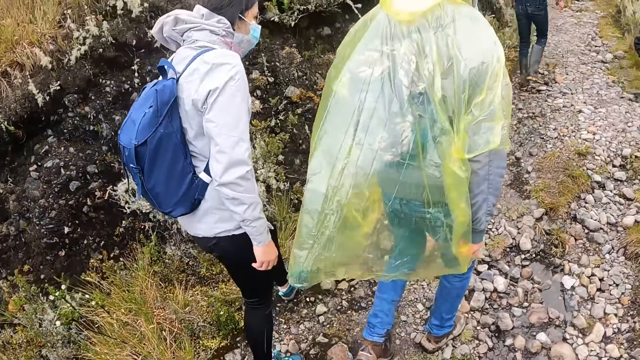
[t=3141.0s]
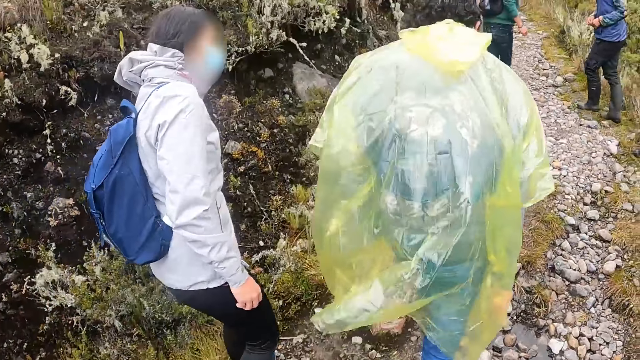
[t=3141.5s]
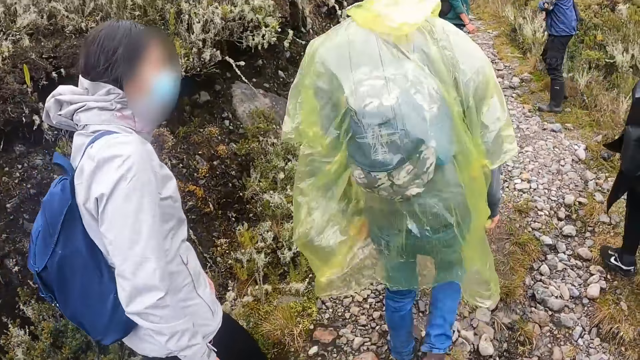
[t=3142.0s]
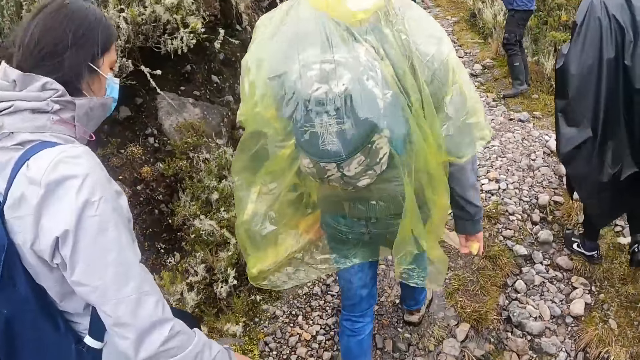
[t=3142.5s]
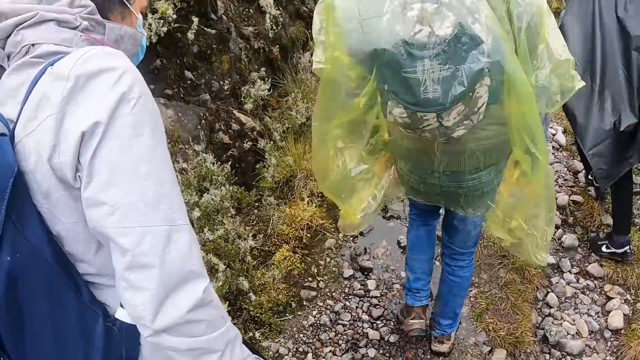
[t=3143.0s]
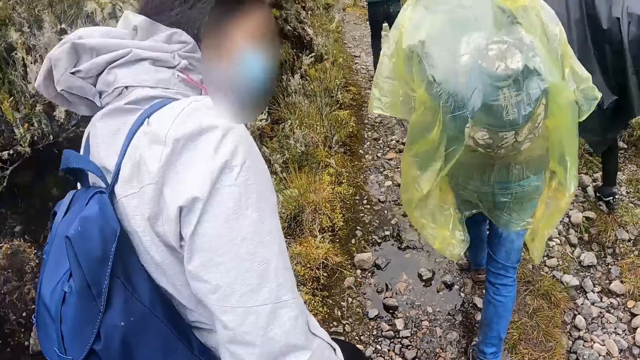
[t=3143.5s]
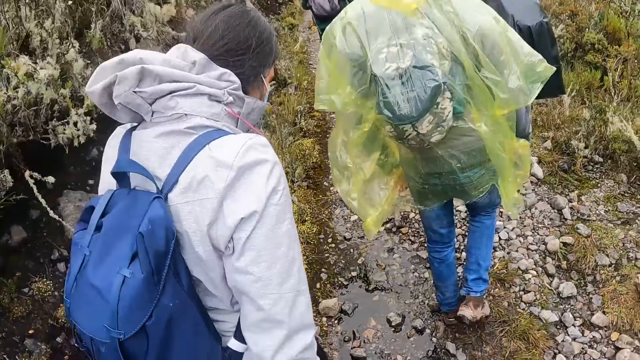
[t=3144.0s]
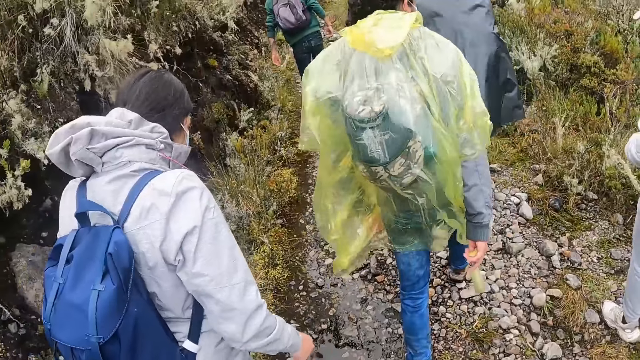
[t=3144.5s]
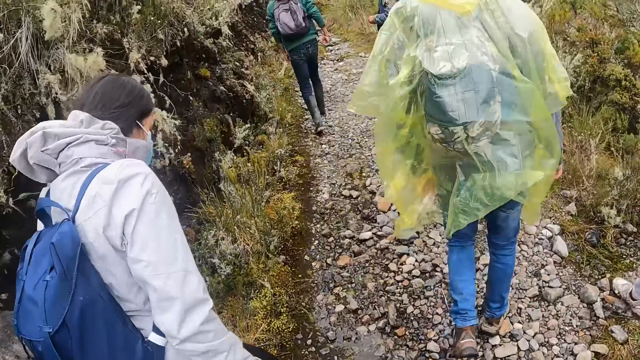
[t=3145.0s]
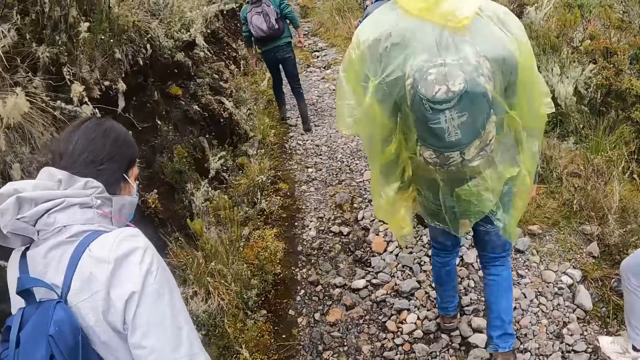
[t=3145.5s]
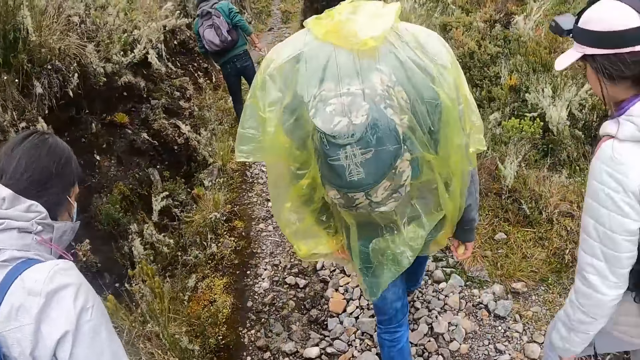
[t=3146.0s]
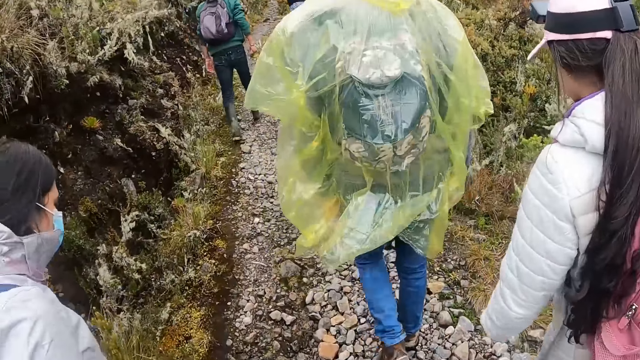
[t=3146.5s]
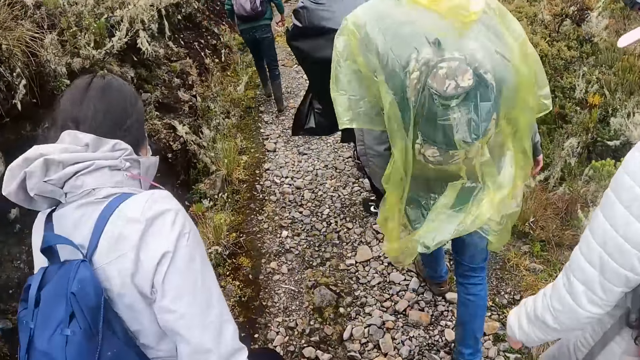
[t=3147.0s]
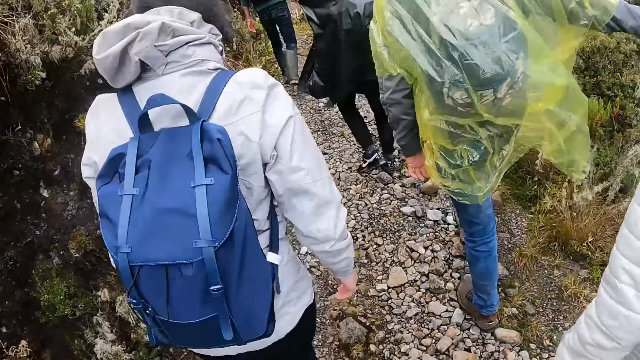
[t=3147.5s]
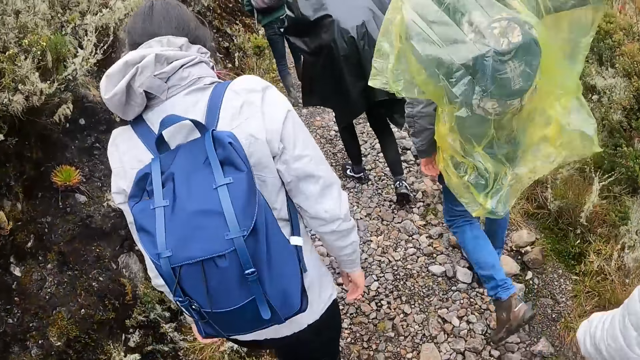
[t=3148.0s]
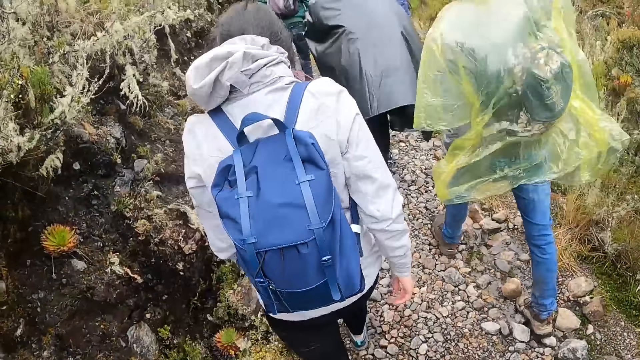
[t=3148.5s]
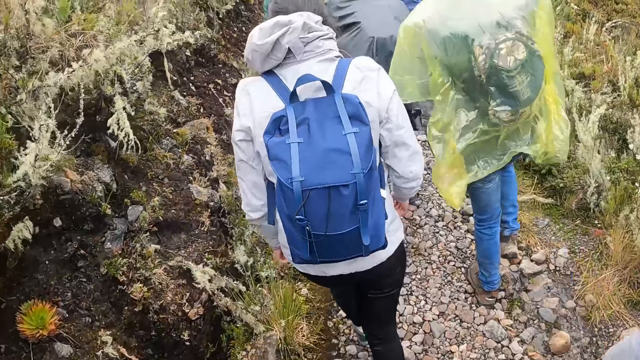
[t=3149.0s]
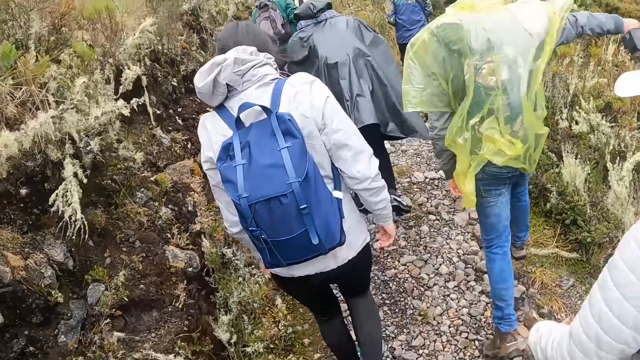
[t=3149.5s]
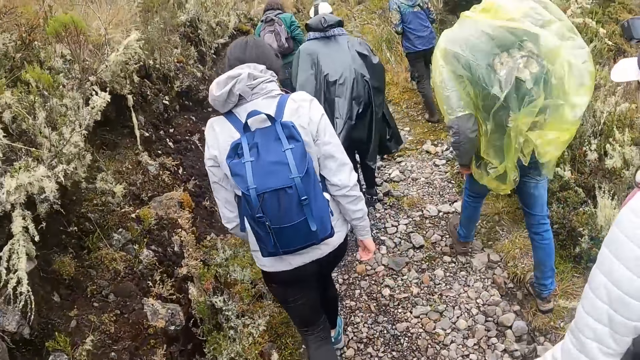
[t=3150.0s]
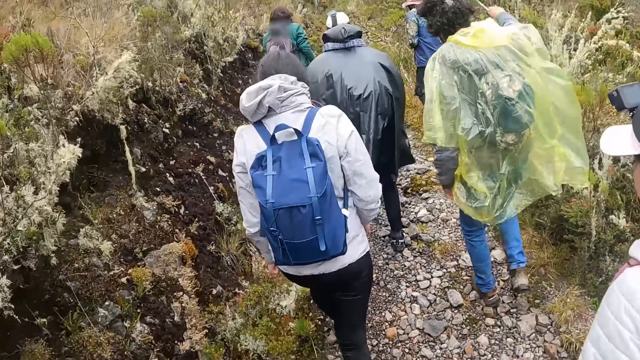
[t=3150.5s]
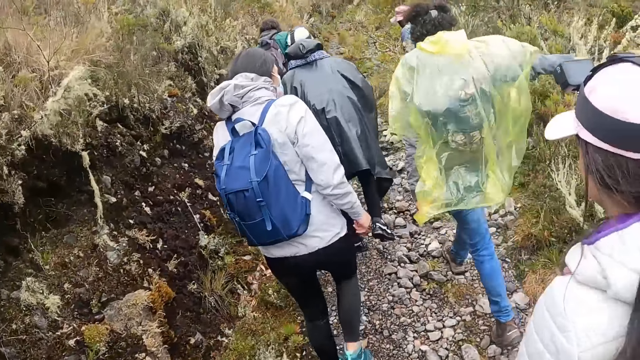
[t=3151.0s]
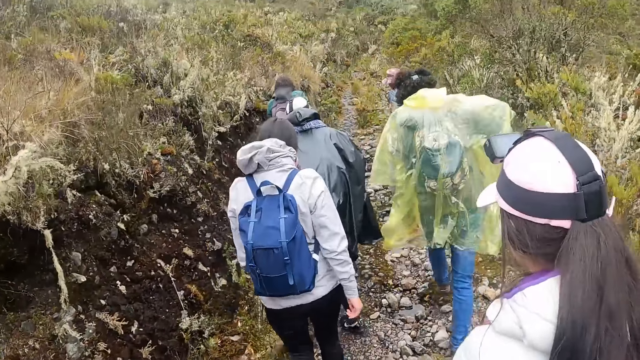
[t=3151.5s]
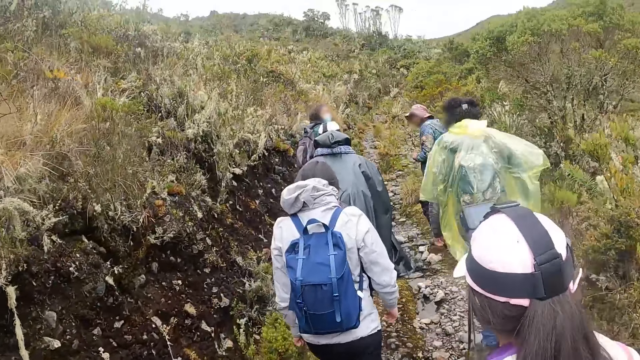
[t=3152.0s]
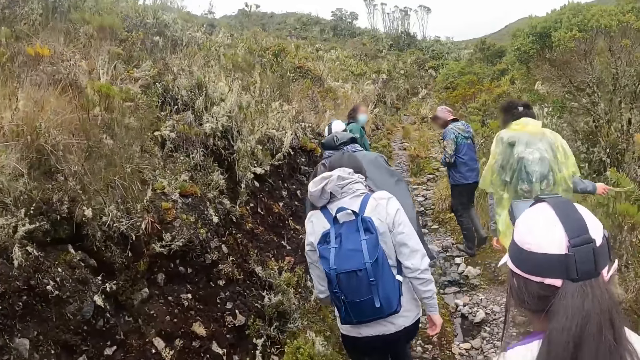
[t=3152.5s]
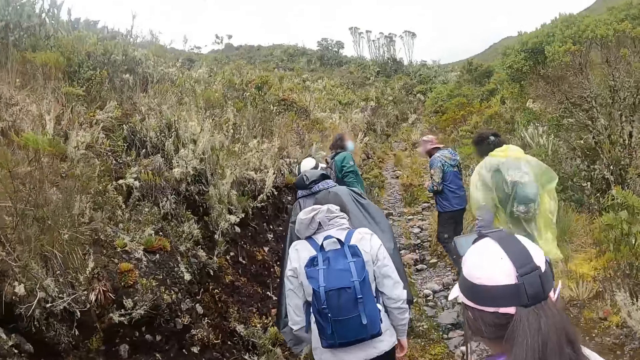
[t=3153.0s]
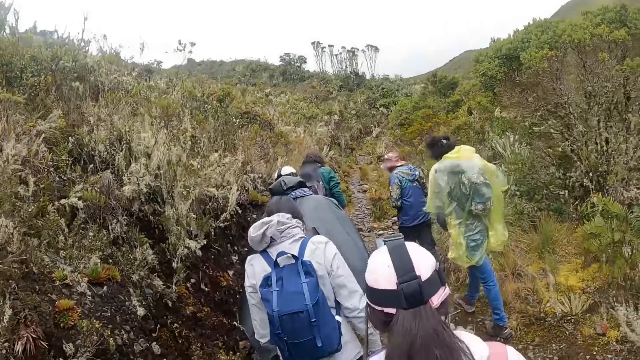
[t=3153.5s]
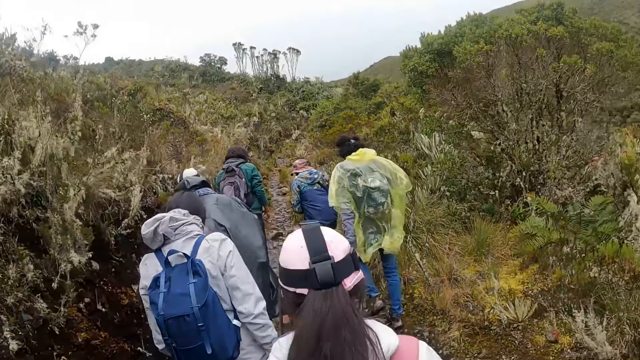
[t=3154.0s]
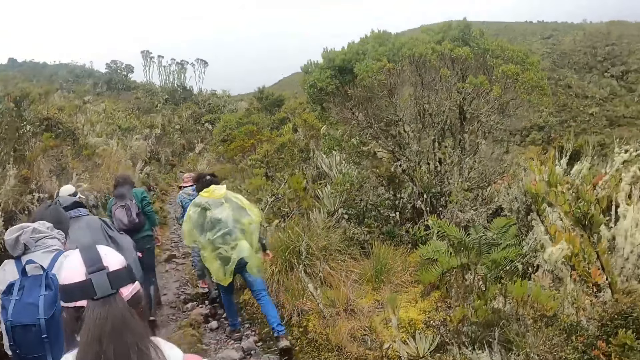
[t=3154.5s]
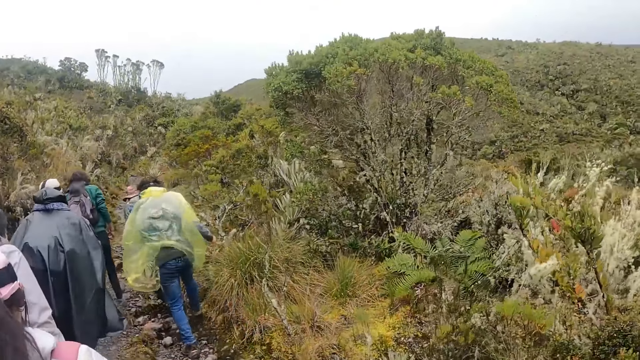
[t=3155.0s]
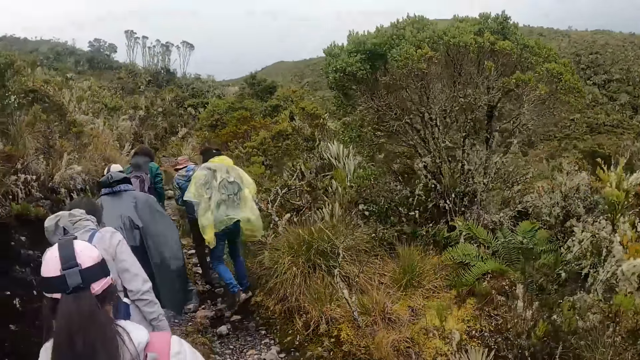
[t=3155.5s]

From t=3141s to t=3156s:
The camera wearer hikes with the group of people. They walk around.

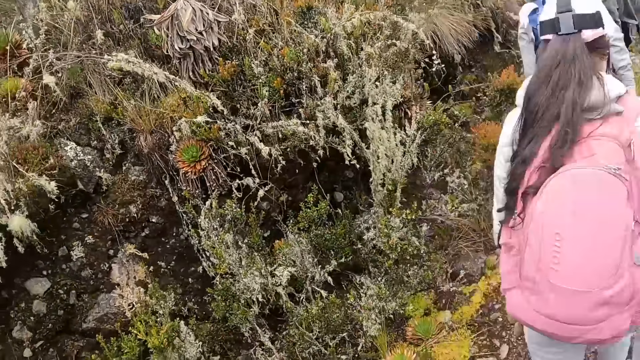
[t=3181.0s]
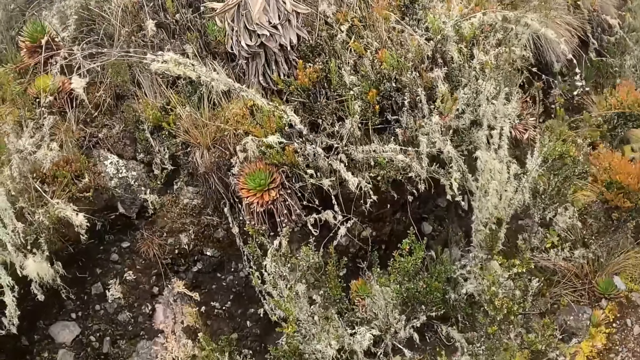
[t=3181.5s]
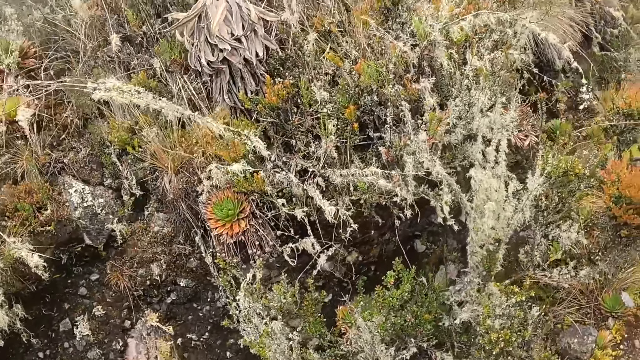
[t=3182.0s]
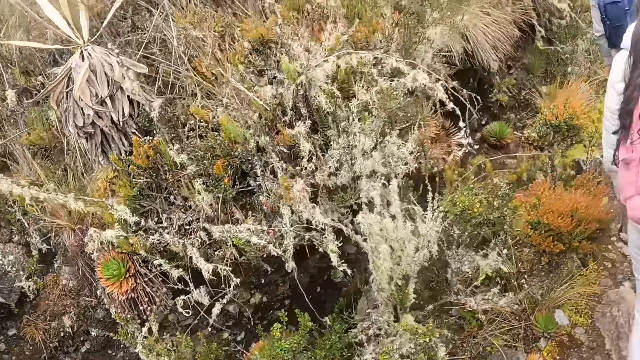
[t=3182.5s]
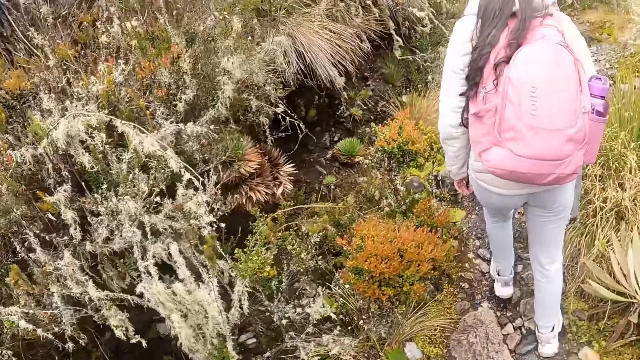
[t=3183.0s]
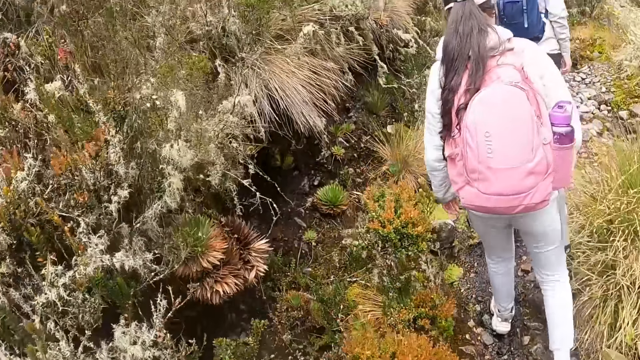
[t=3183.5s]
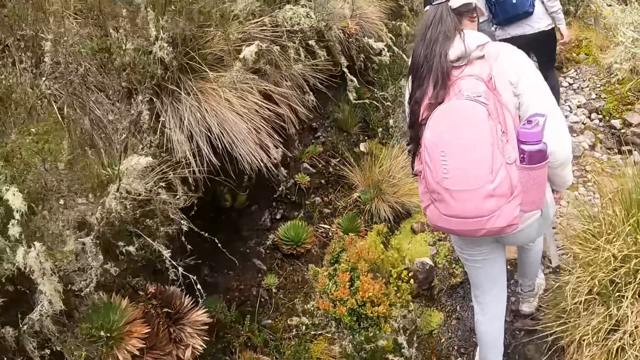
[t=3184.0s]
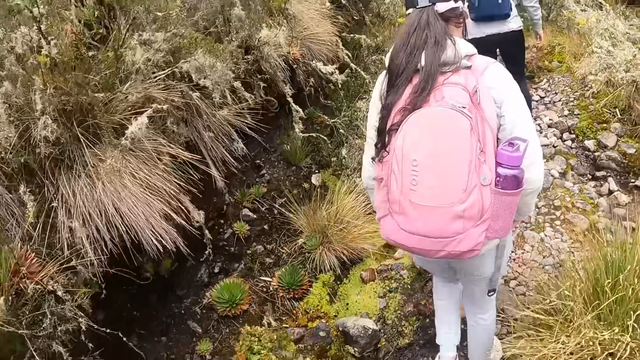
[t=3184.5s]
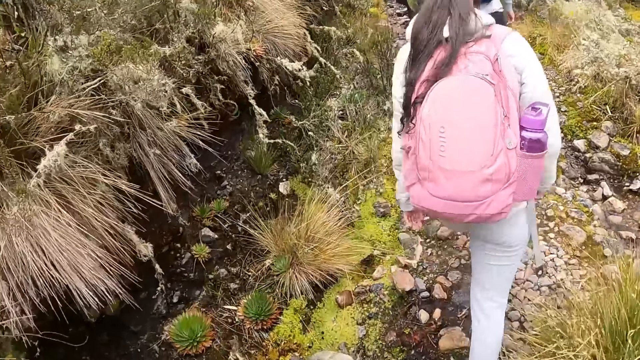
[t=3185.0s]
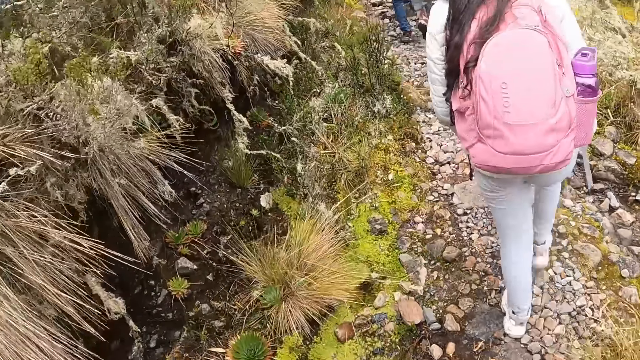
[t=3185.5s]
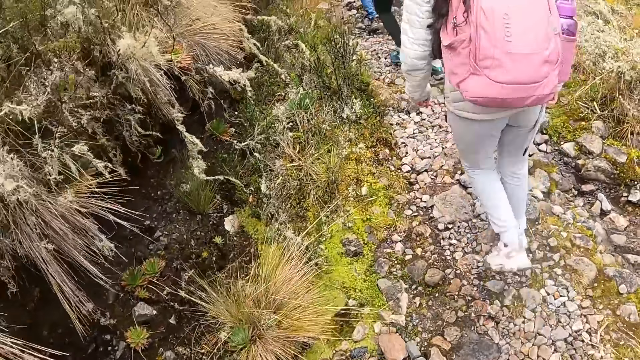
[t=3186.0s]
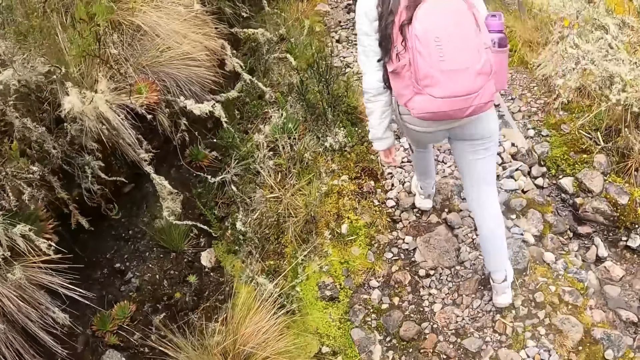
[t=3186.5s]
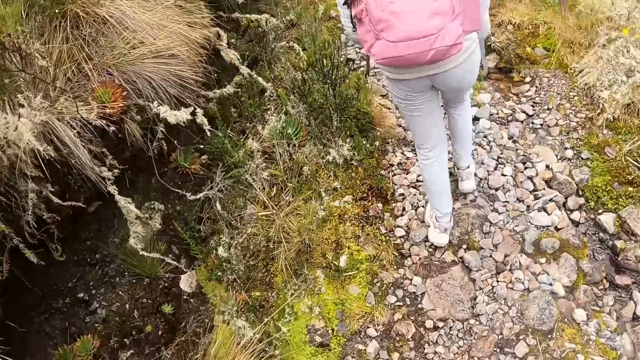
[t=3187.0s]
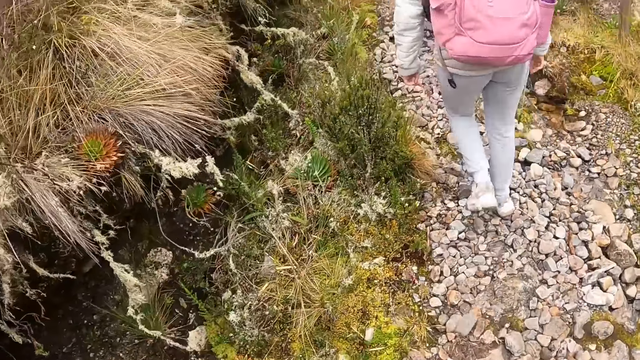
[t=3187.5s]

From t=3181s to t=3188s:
The camera wearer looks around.
